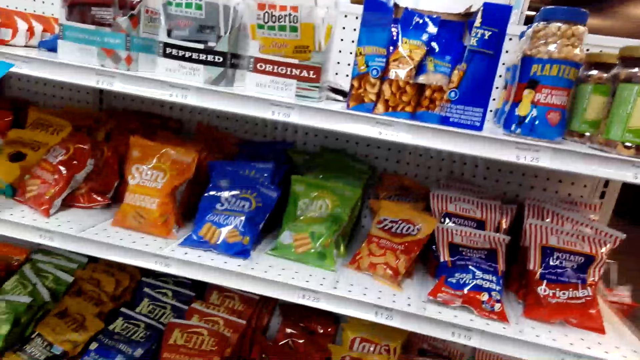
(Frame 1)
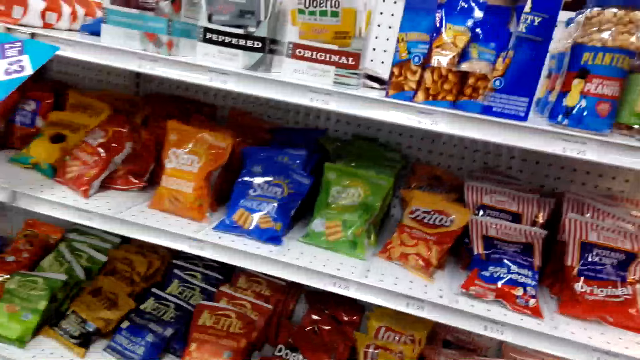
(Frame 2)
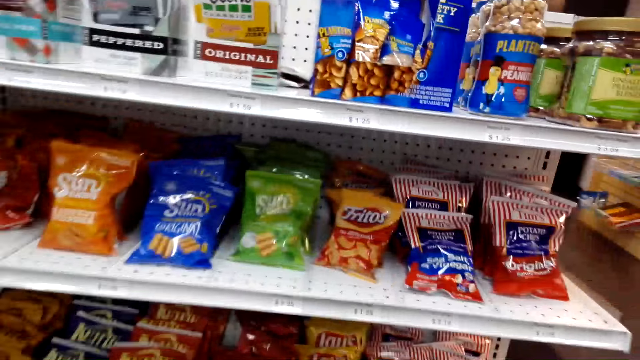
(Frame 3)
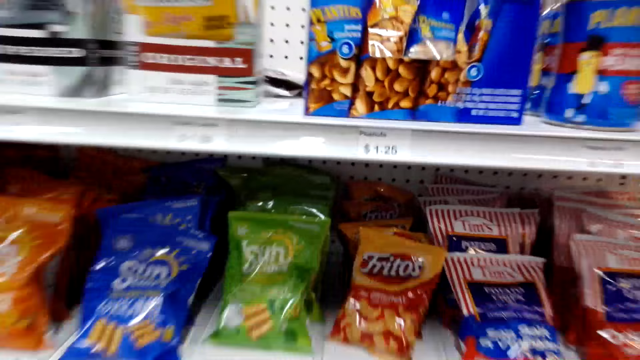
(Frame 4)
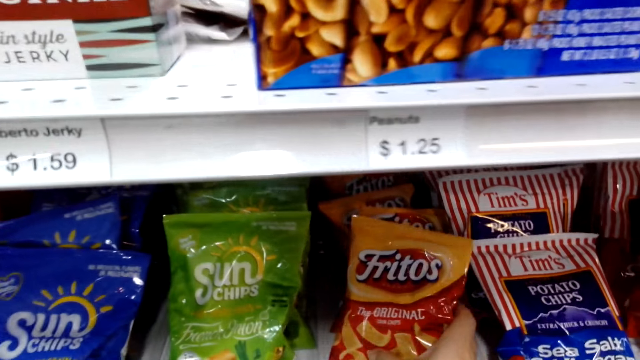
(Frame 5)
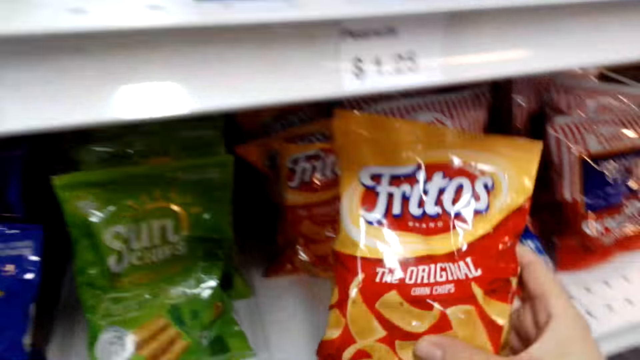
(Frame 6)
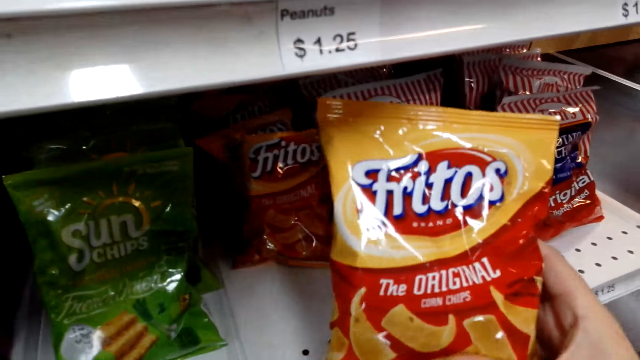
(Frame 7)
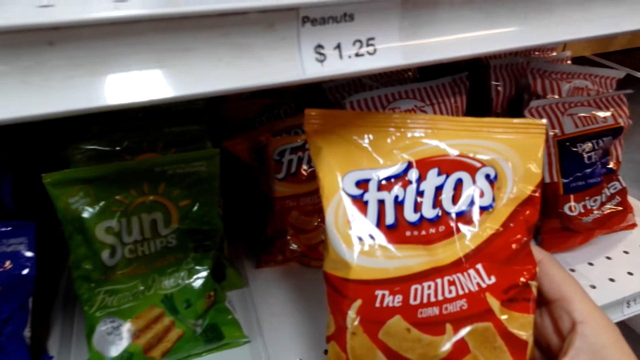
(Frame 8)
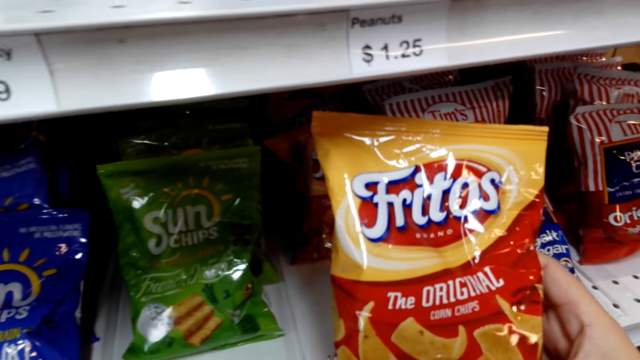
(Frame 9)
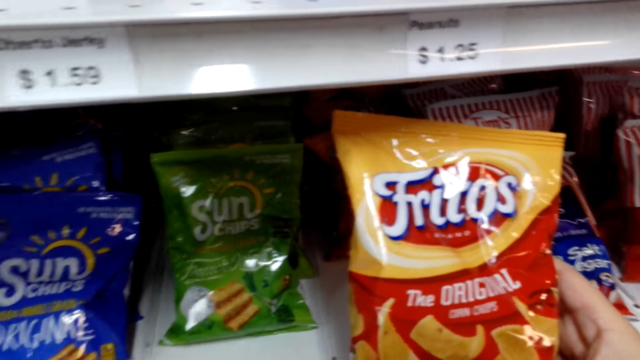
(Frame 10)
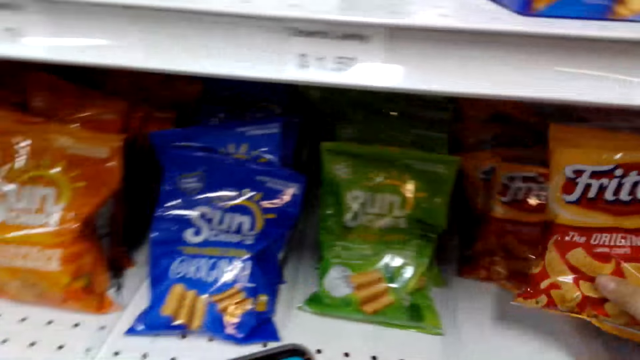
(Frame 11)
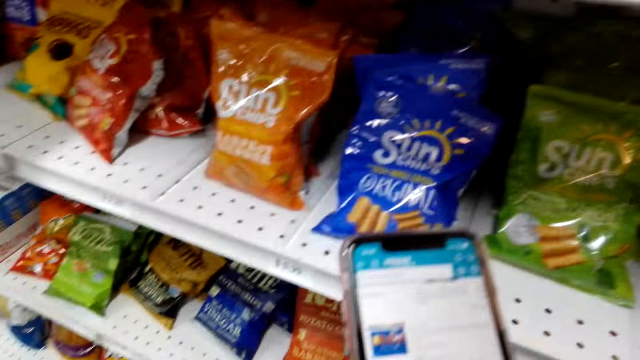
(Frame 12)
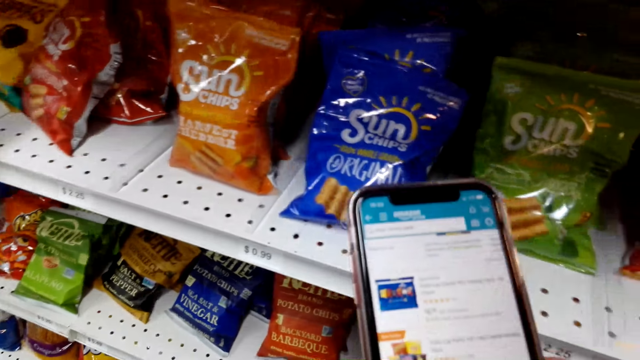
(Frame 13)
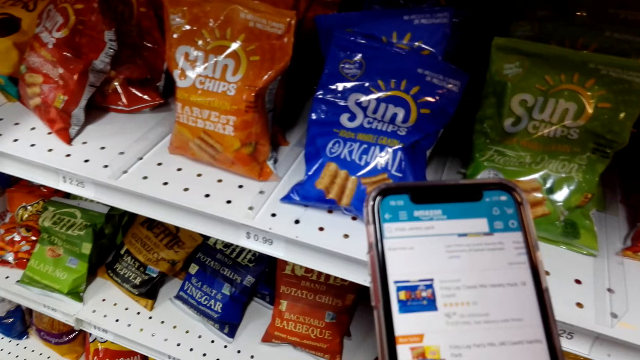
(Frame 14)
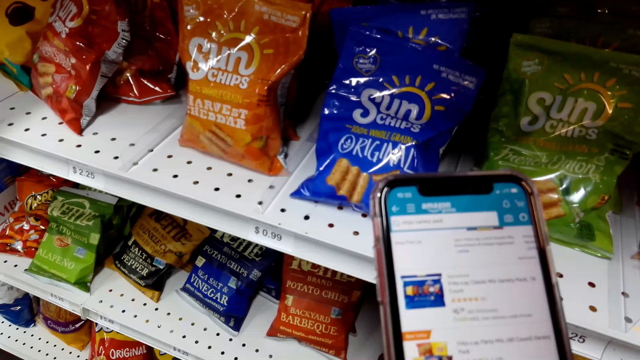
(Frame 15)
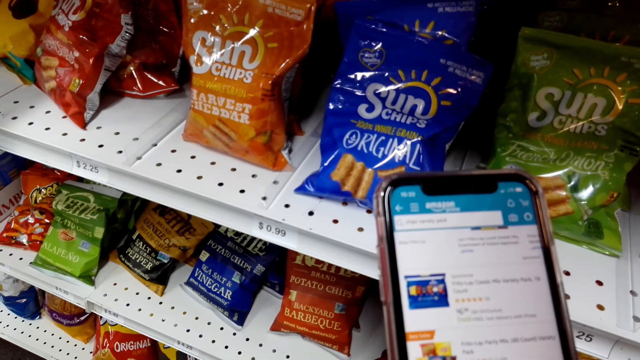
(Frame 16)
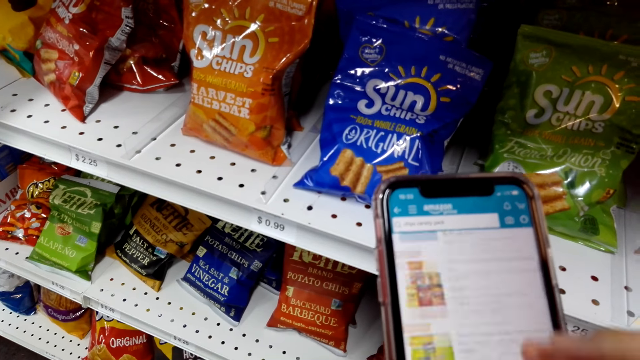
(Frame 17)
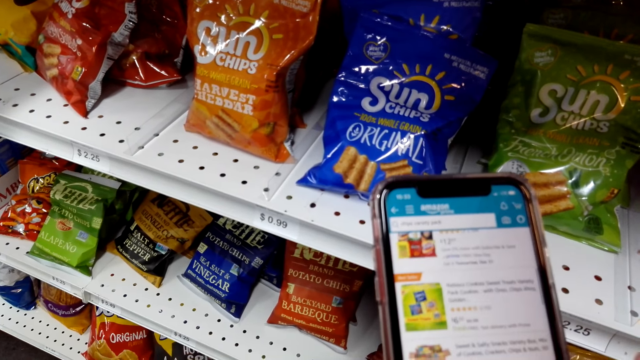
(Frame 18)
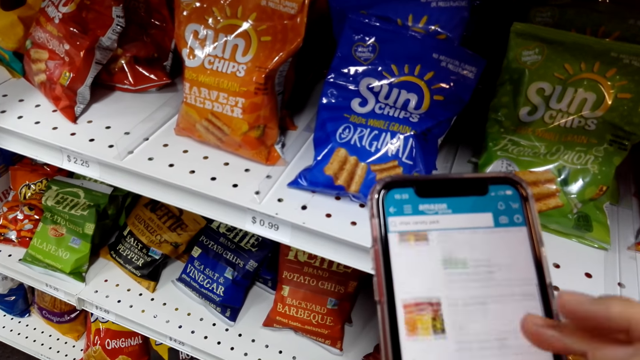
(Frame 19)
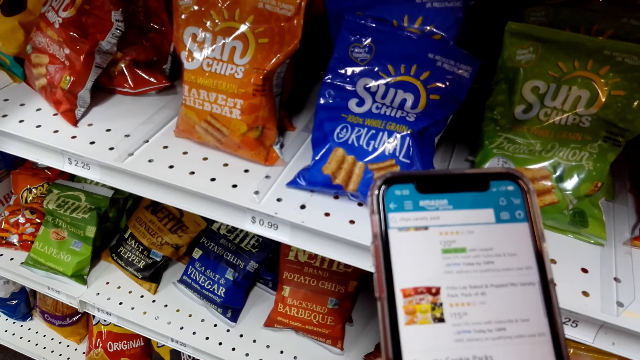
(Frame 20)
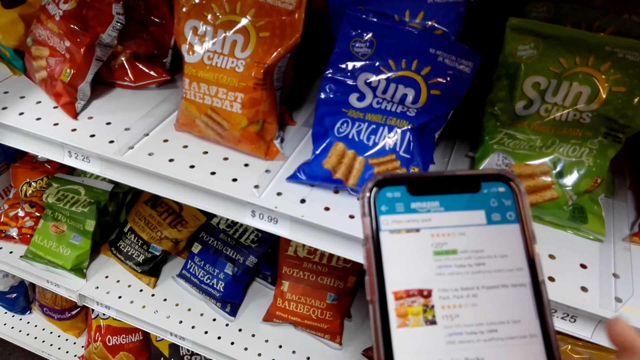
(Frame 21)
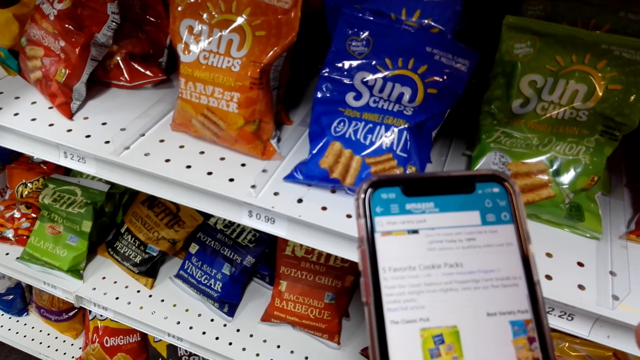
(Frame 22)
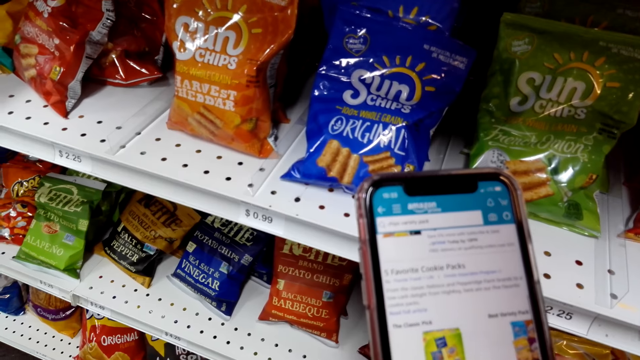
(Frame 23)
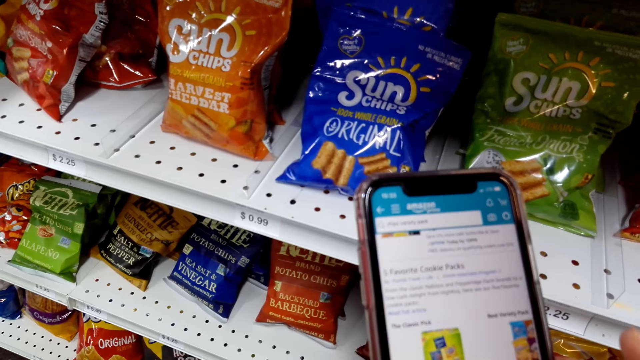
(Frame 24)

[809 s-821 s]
The camera wearer picks a packet of Fritos. They put down the packet. They operate a phone.

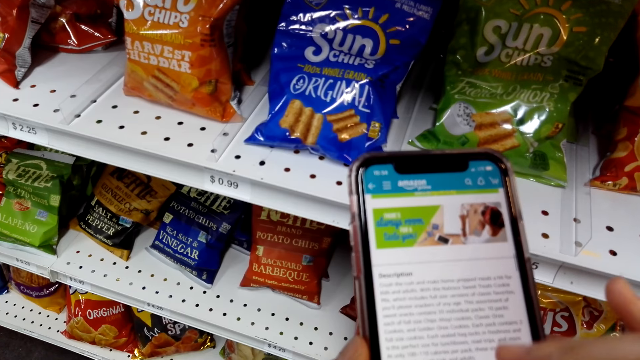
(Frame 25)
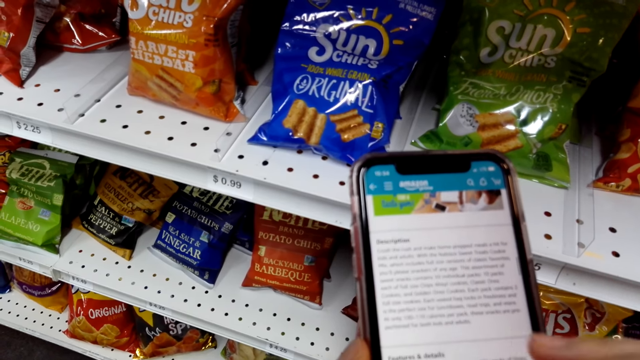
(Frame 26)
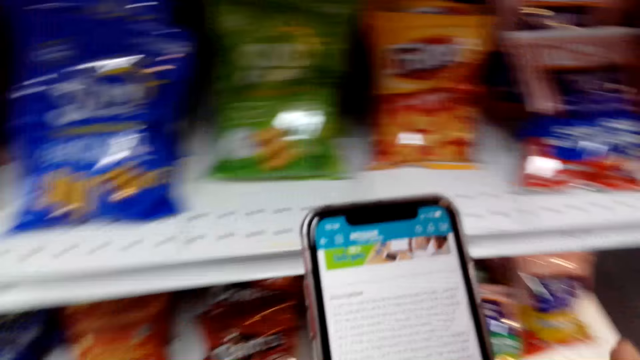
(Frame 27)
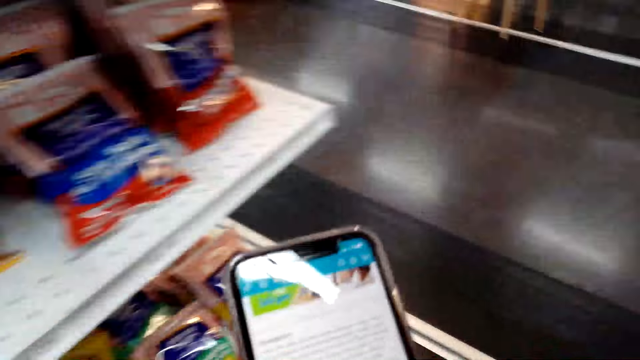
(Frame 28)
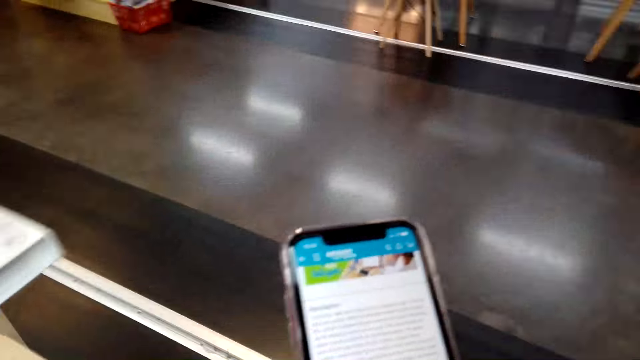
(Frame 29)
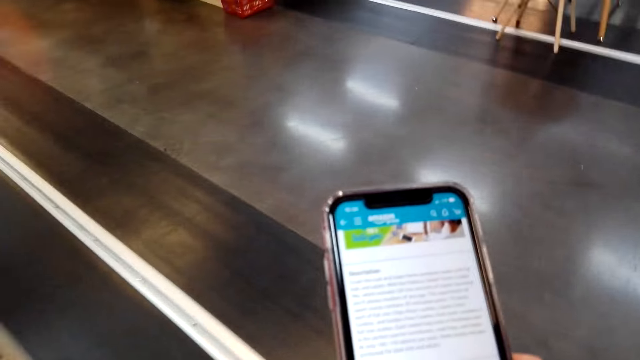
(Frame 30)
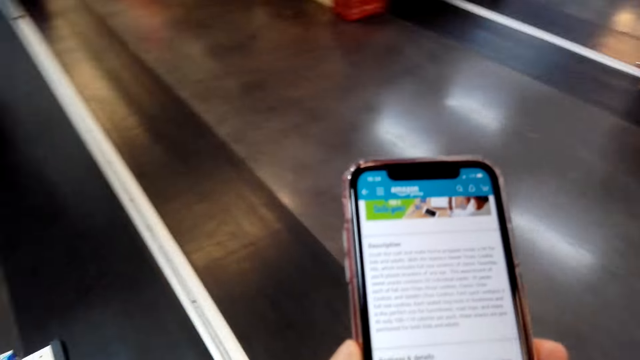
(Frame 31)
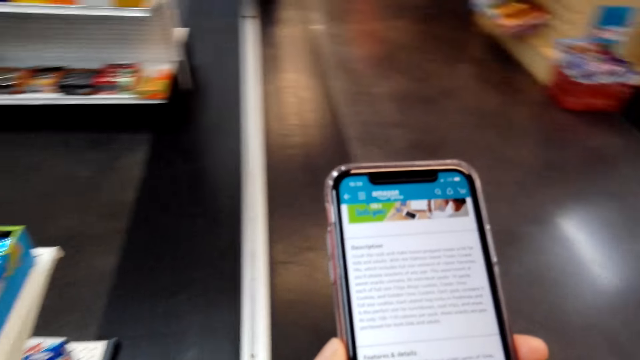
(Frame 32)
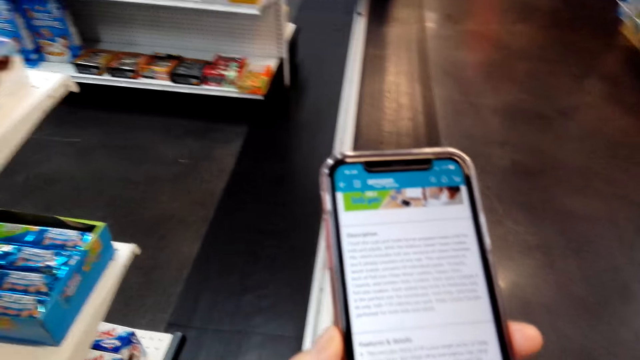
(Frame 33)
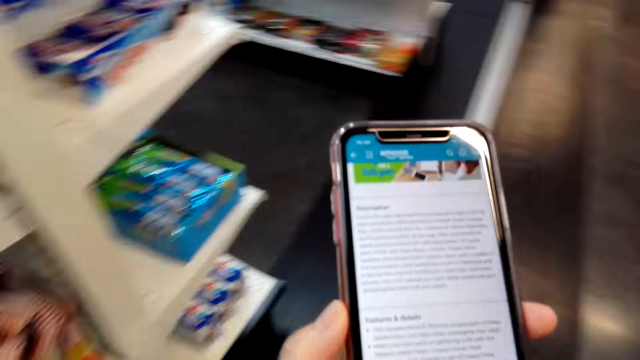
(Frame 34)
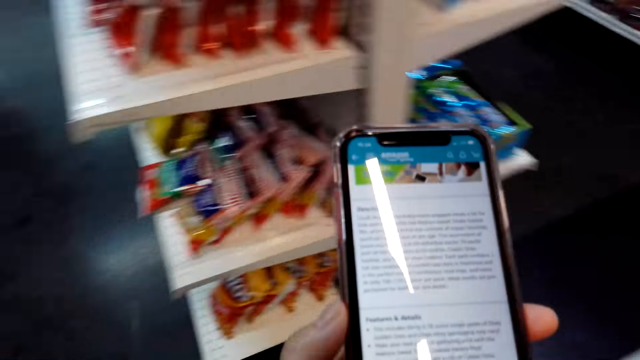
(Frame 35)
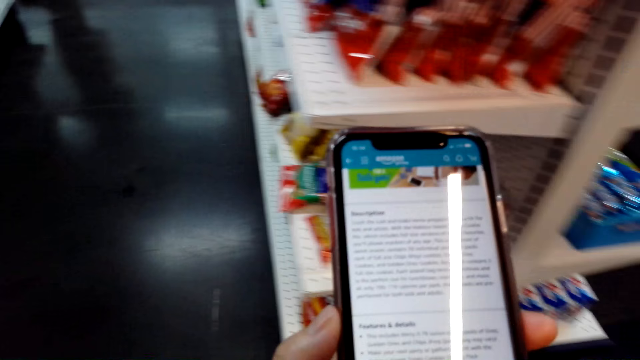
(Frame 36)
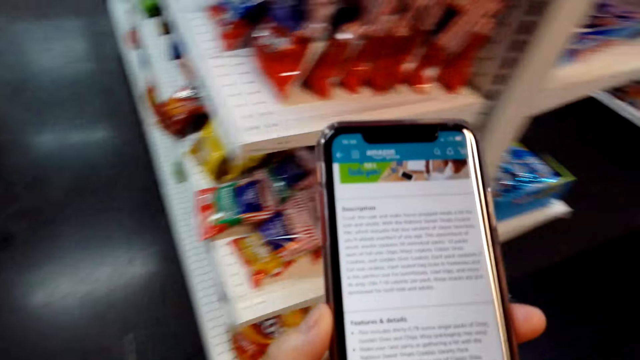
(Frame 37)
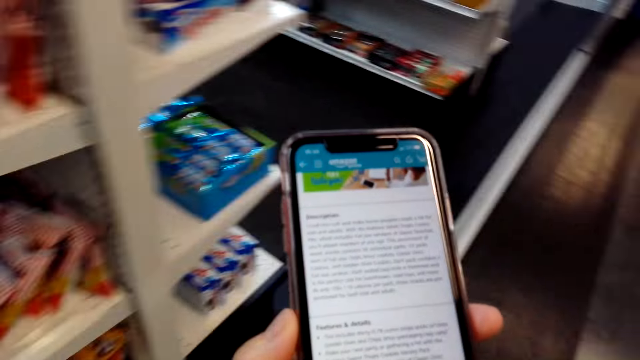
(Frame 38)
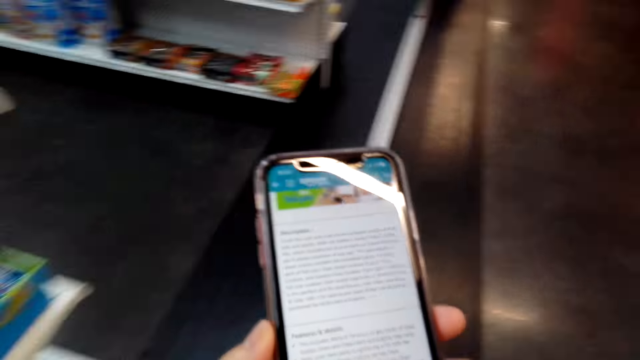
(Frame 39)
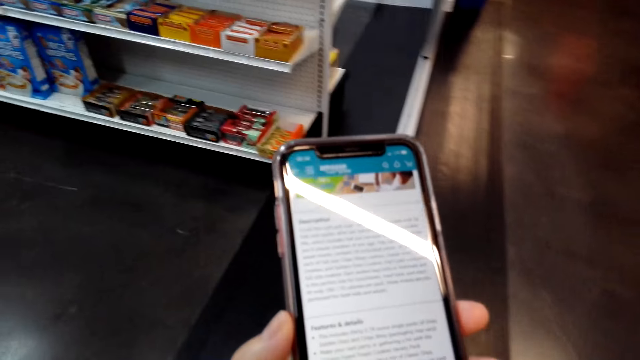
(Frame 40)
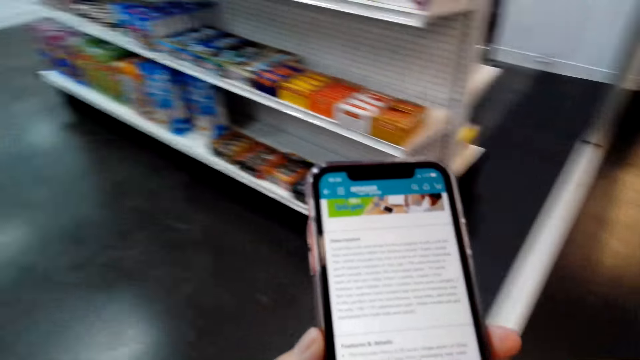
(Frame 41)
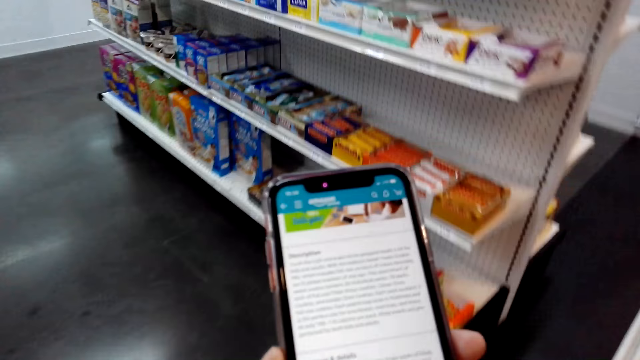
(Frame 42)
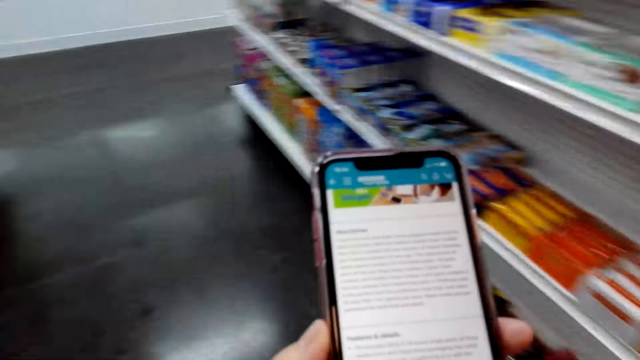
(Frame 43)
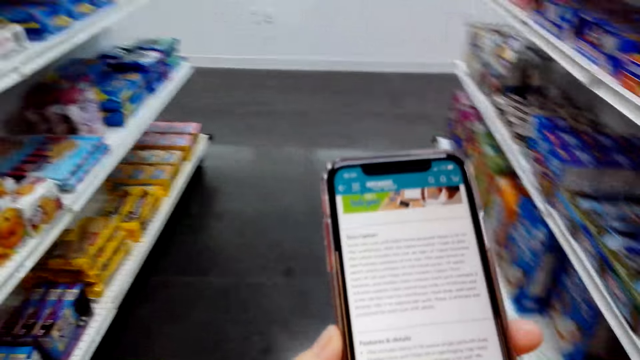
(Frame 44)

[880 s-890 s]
The camera wearer walks around the grocery store.
